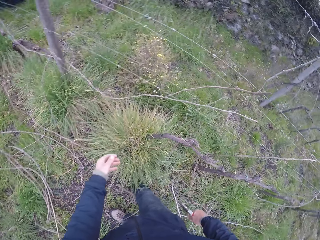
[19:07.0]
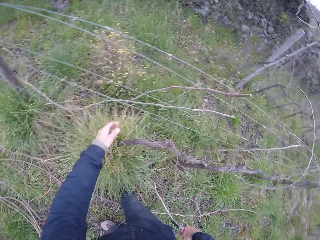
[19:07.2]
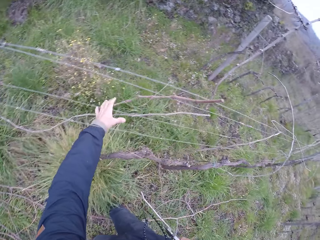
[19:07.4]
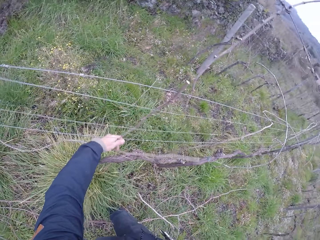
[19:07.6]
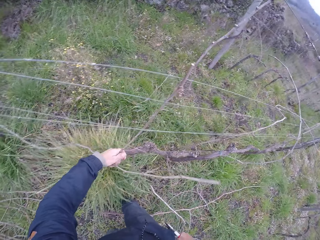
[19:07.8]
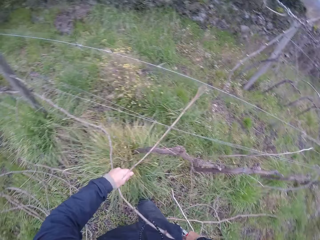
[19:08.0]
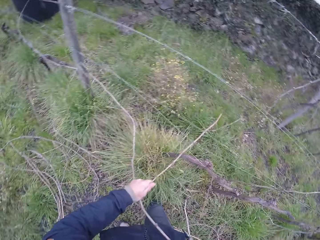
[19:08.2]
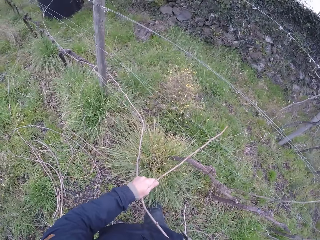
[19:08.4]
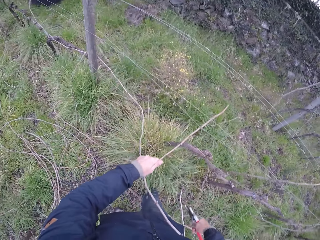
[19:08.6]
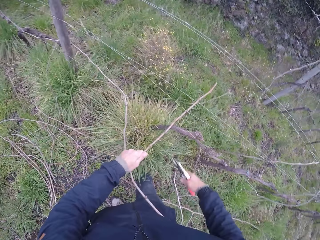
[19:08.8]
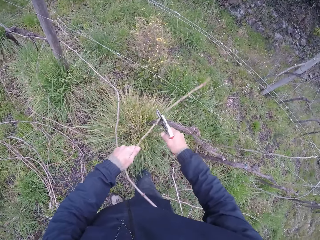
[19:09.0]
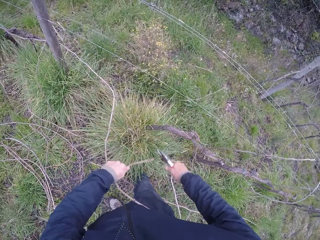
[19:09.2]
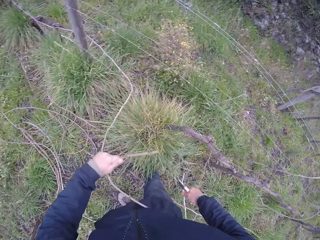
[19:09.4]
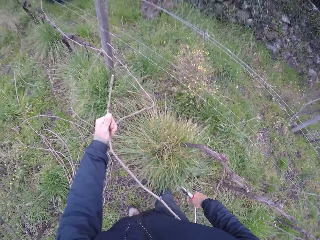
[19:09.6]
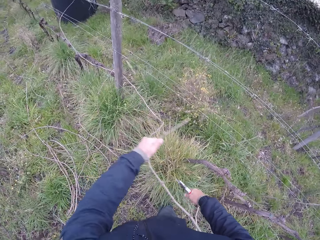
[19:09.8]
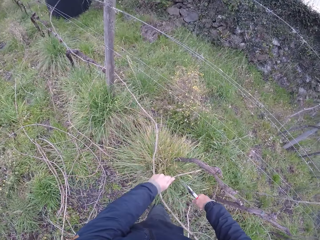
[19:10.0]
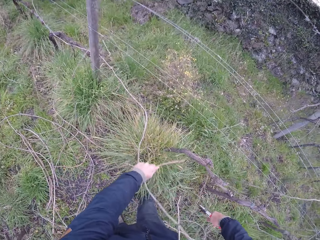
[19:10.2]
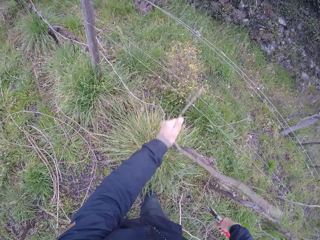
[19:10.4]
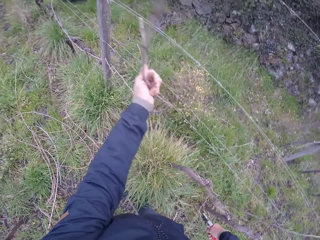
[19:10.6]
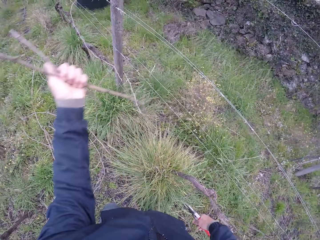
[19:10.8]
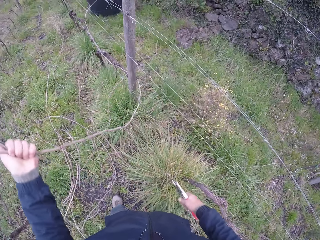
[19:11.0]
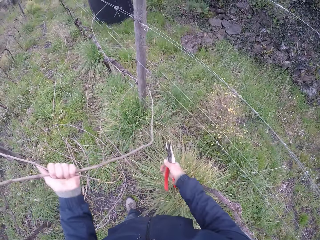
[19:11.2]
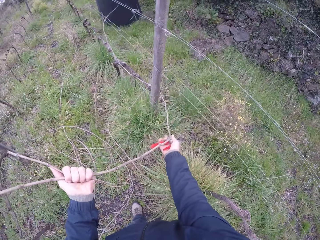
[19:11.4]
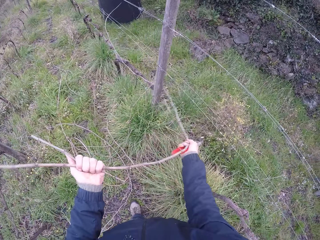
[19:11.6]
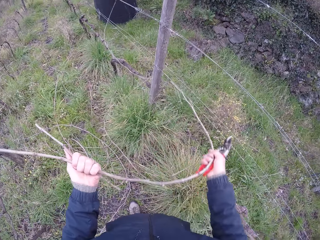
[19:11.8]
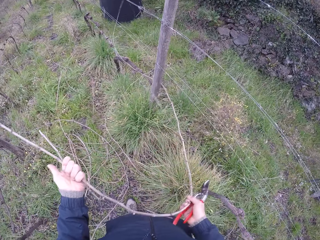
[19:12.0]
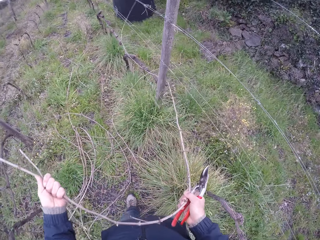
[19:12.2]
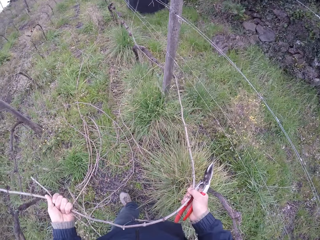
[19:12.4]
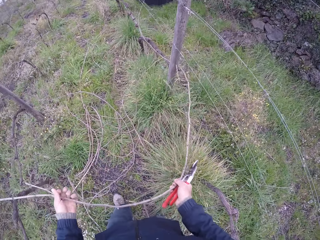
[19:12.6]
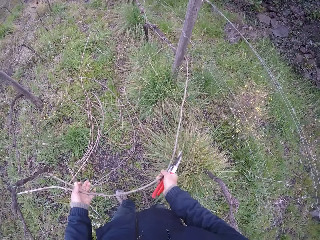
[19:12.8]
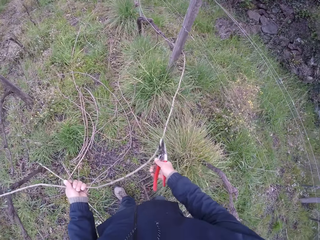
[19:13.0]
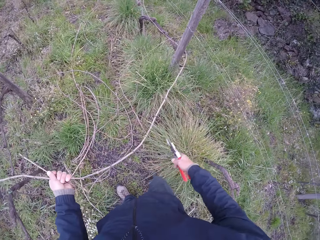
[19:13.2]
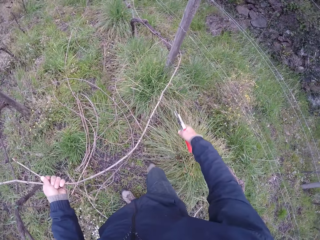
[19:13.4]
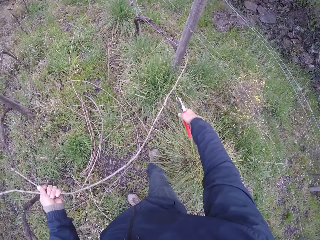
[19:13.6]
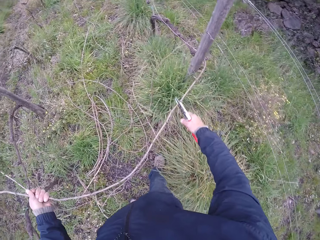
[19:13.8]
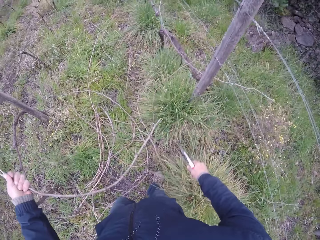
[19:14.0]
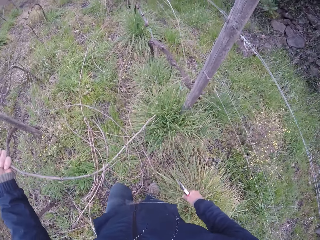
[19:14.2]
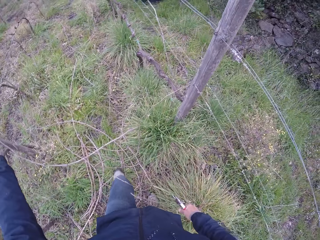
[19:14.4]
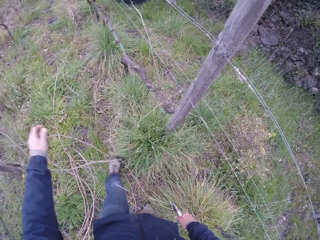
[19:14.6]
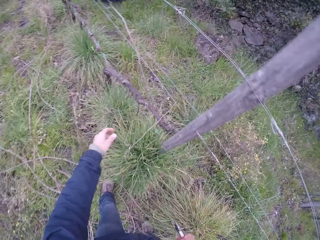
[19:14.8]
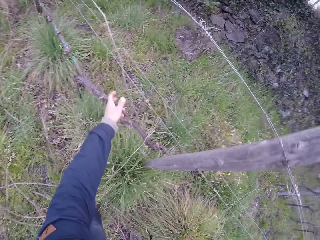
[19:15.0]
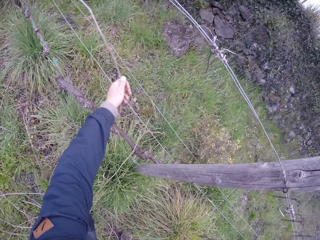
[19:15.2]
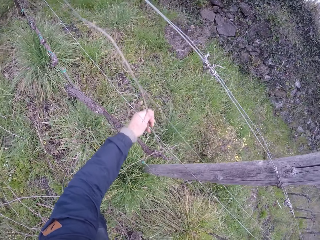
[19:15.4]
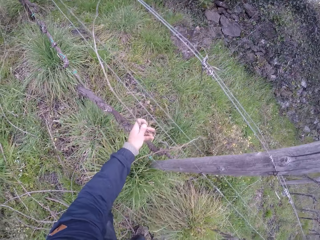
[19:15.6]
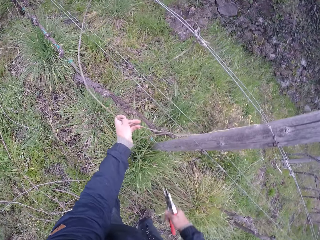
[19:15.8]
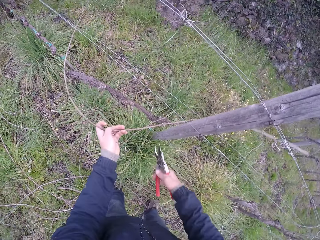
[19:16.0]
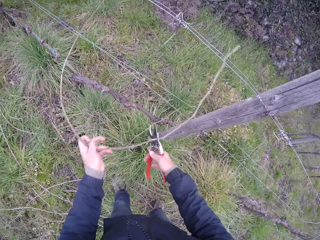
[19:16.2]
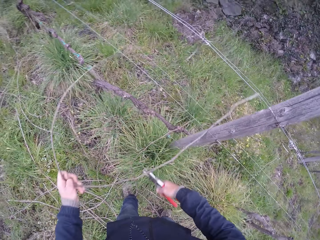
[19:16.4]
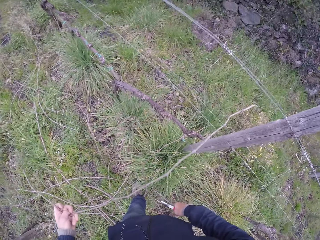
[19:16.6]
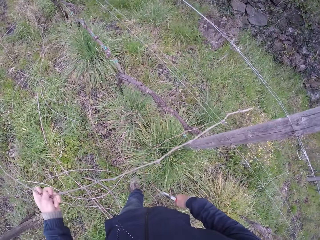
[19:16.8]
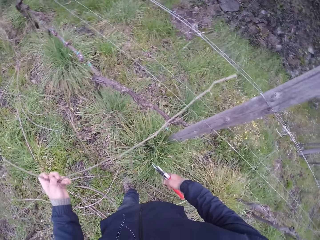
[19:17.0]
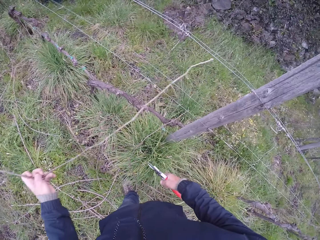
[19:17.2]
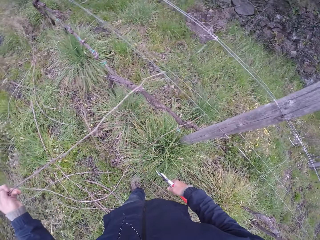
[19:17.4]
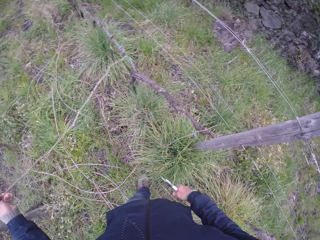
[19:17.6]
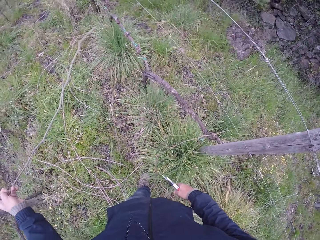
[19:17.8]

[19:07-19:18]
The camera wearer pulls two twigs from the wire fence with his left hand. He cuts the twig with the plier in his right hand. He pulls the twig from the wire fence with his left hand. He pulls the twig from the wire fence with both hands. He cuts the twig with the plier in his right hand. He drops the twig on the ground with his left hand. He removes a twig from the wire fence with his left hand. He throws the twig on the ground.

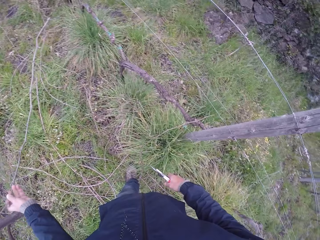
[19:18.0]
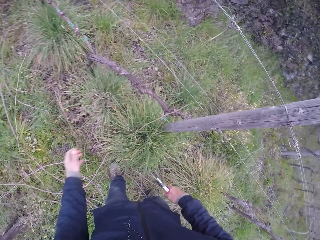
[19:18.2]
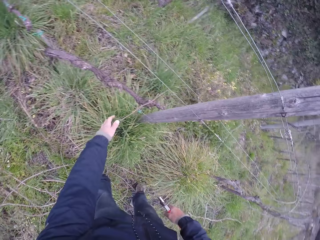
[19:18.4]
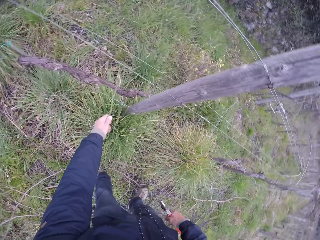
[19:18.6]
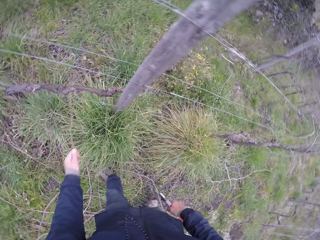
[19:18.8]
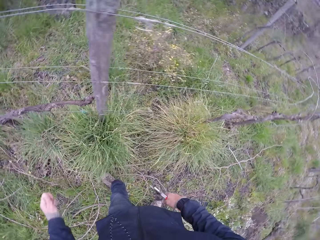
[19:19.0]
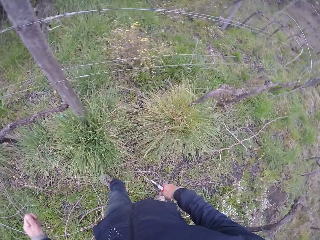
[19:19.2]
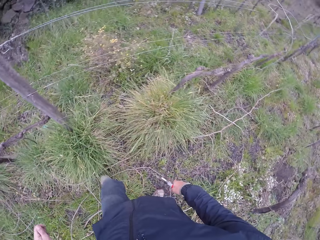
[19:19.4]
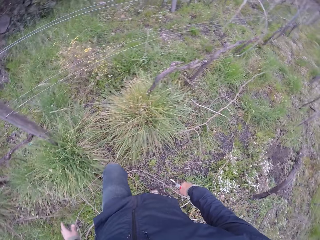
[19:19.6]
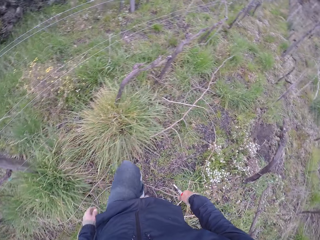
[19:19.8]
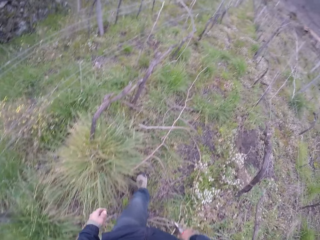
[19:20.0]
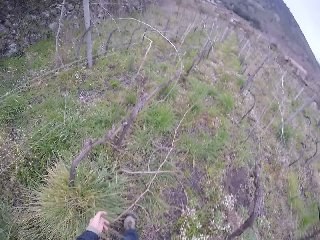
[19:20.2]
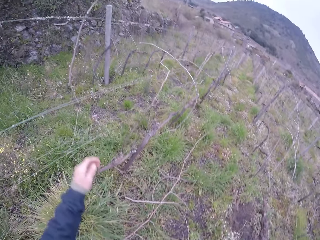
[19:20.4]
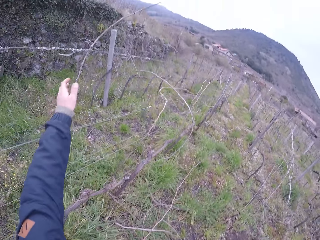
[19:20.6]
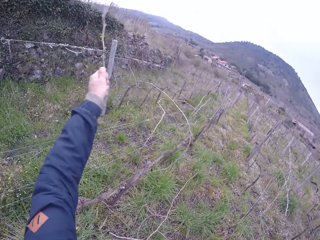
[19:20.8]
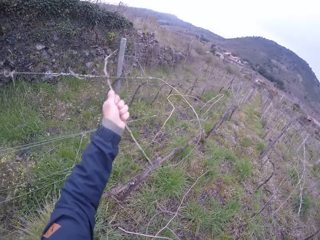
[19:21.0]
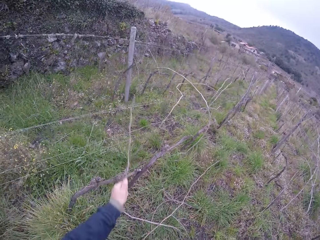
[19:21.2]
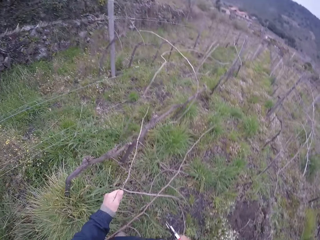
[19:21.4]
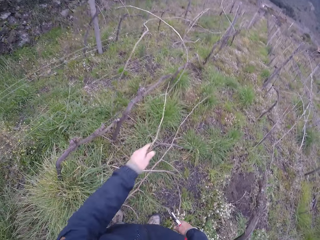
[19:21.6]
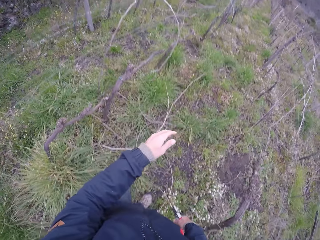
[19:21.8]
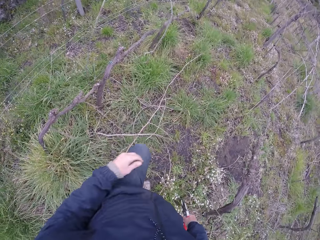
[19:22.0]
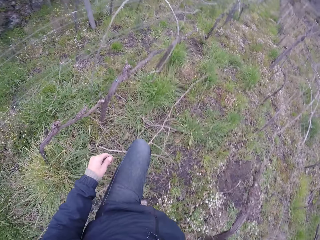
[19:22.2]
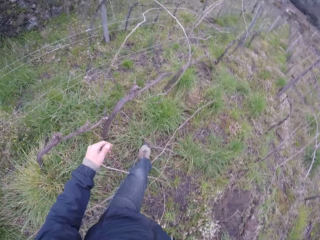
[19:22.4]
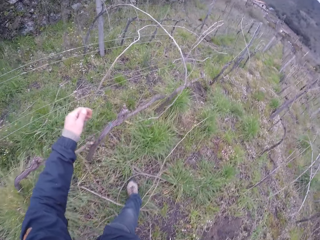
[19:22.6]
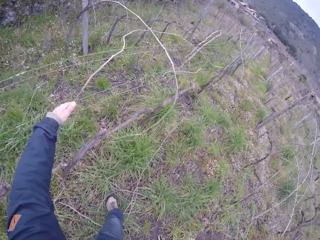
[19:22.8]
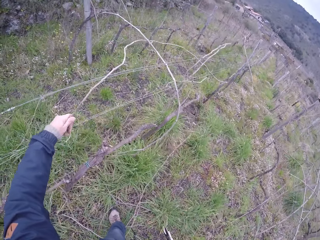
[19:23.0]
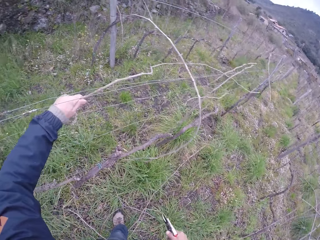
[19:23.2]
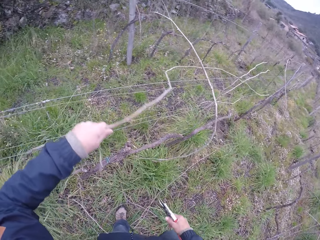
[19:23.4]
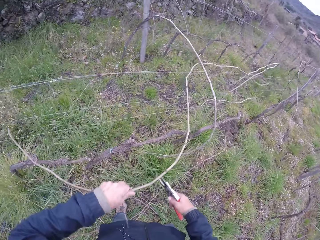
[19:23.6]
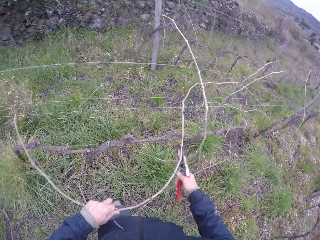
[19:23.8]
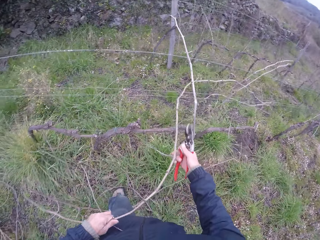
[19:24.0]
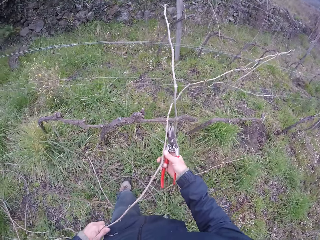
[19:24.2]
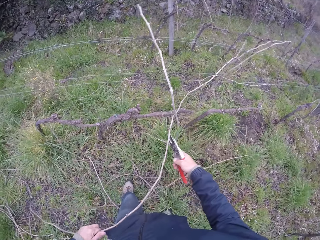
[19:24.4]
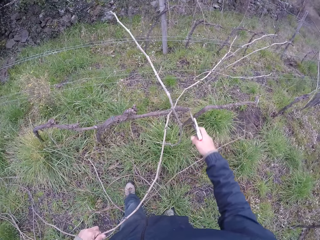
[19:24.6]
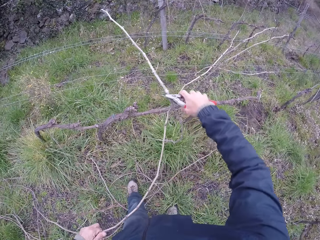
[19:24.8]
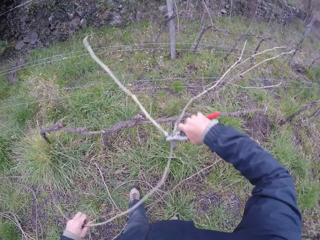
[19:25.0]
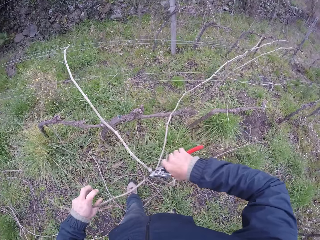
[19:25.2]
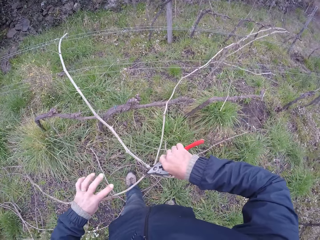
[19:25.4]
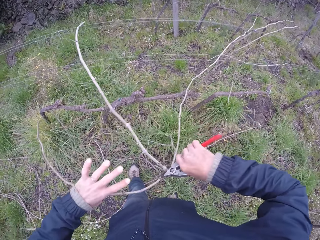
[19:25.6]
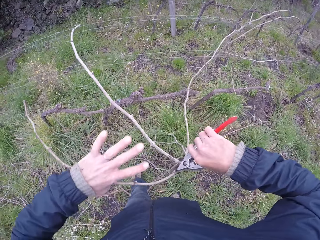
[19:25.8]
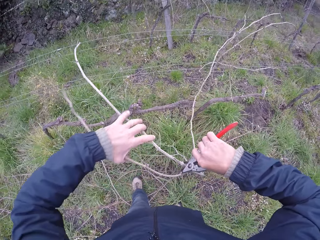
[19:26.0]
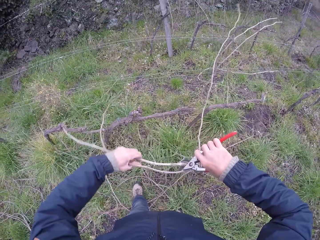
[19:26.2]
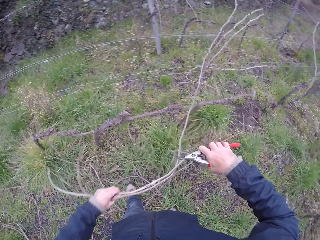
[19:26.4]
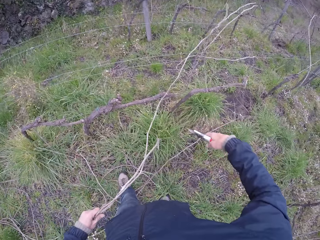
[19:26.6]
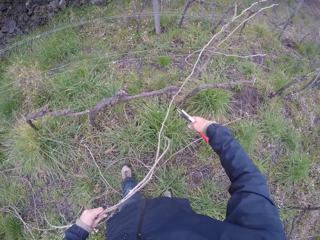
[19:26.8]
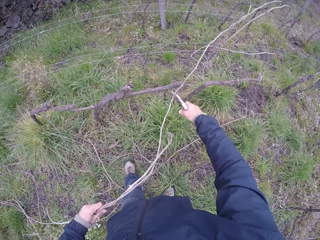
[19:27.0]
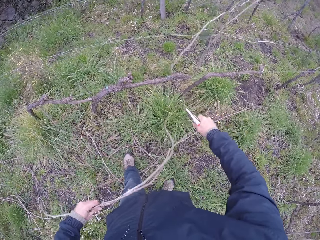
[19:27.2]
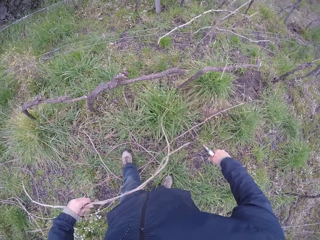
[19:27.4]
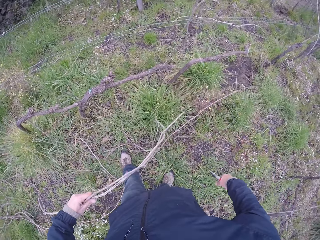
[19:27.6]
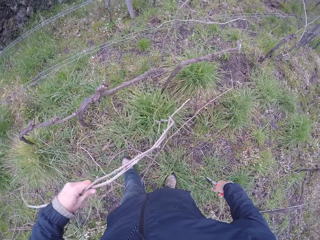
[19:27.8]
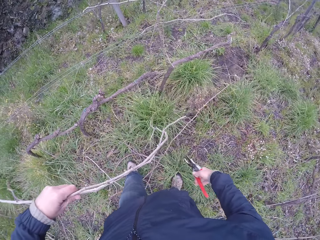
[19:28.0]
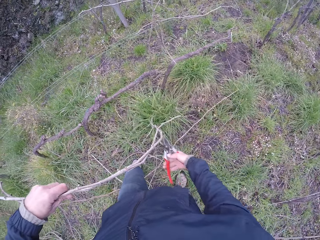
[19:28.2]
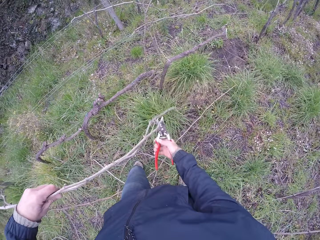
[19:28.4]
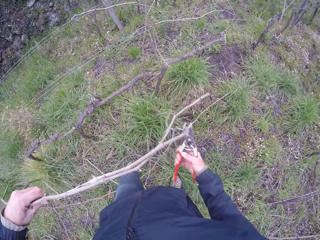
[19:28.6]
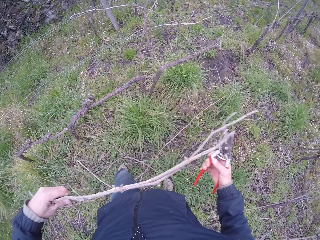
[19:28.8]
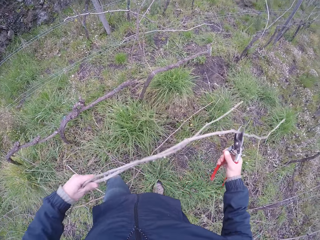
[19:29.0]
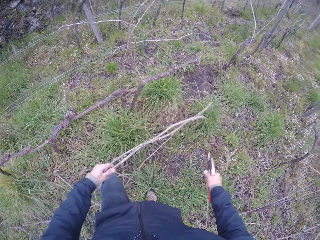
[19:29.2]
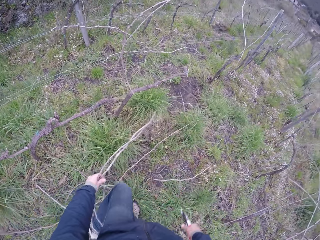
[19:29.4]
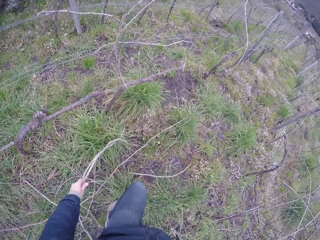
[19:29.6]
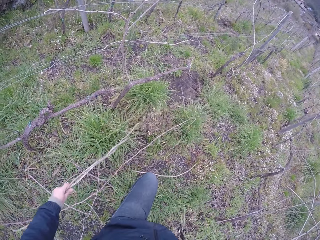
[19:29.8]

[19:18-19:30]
The camera wearer removes a twig from the wire fence with his left hand. He drops the twig on the ground with his left hand. He removes a twig from the wire fence with his left hand. He drops the twig on the ground with his left hand. He pulls a twig from the wire fence with his left hand. He pulls a twig from the wire fence with the plier in his right hand. He cuts the twig with the plier in his right hand repeatedly.
